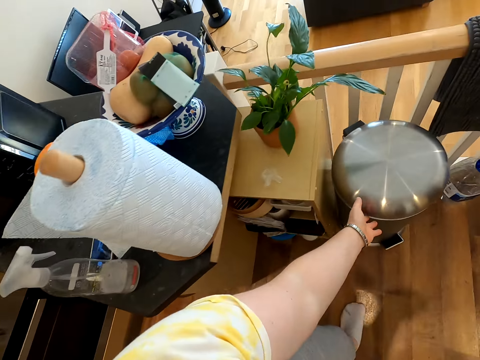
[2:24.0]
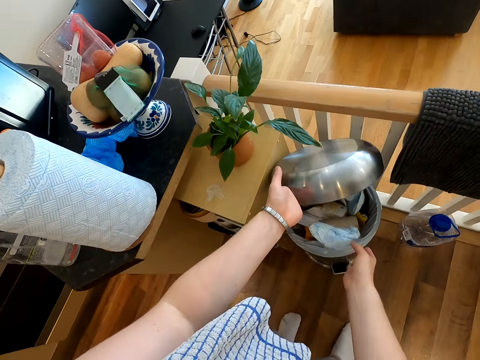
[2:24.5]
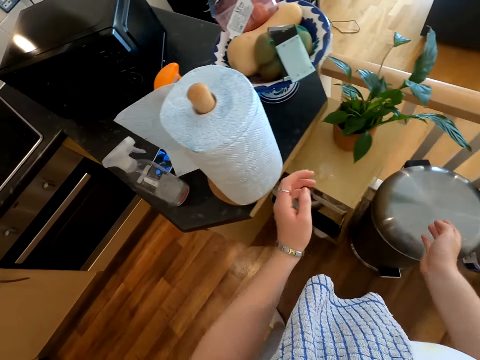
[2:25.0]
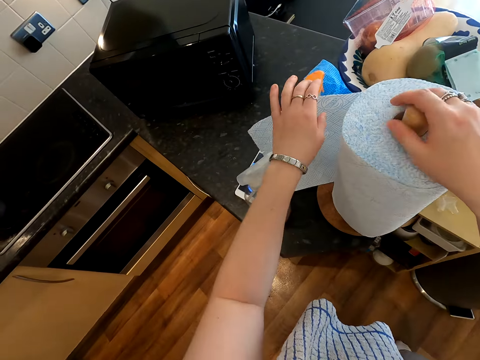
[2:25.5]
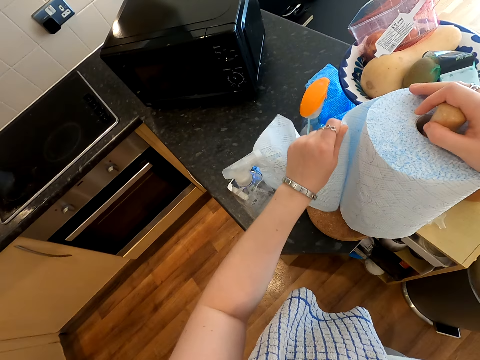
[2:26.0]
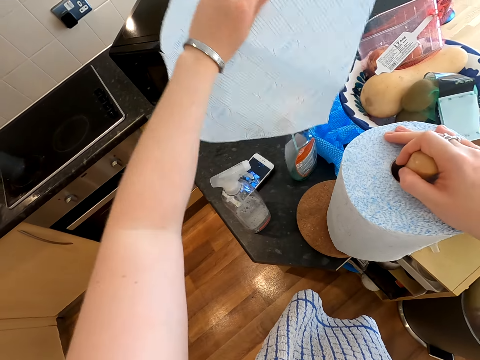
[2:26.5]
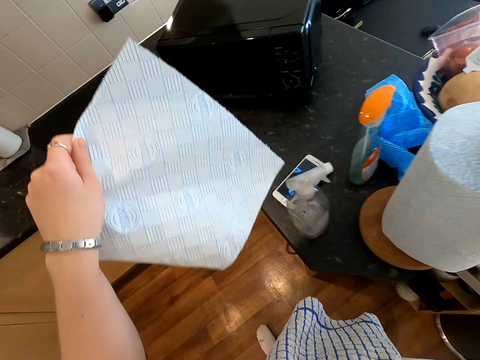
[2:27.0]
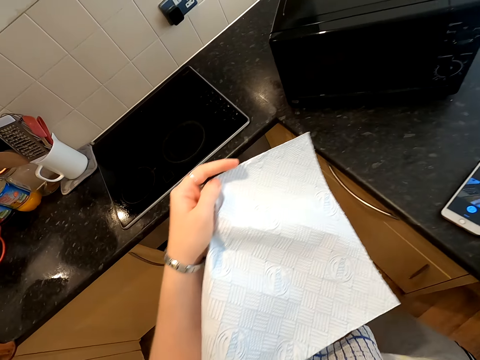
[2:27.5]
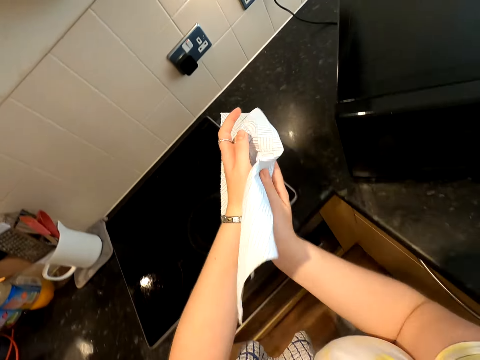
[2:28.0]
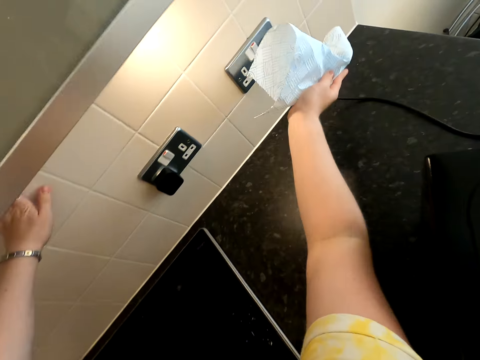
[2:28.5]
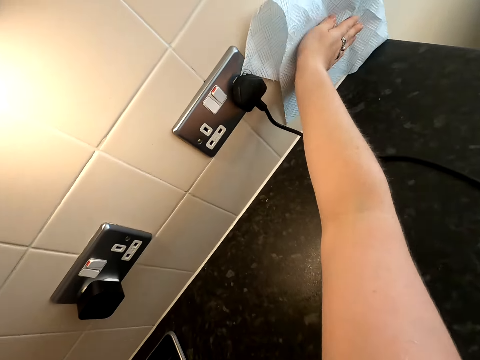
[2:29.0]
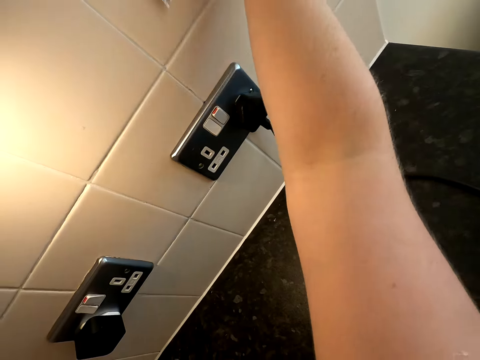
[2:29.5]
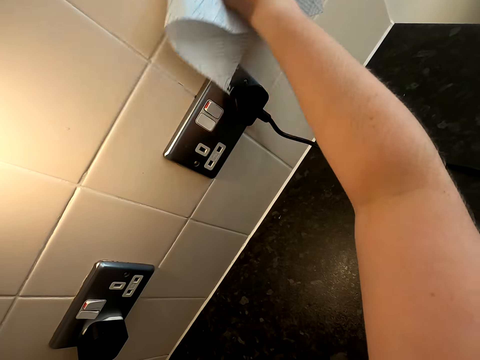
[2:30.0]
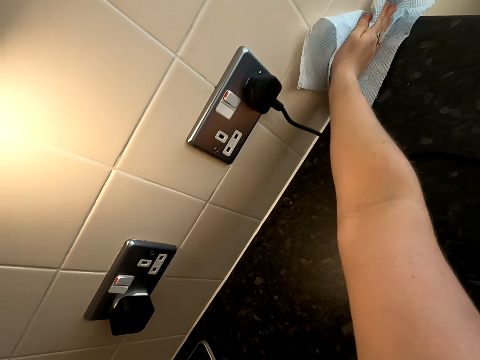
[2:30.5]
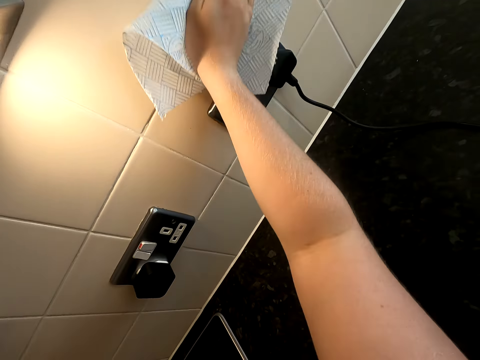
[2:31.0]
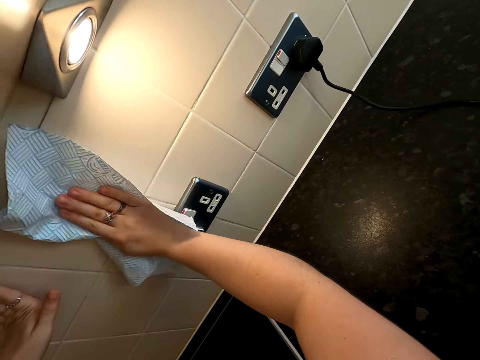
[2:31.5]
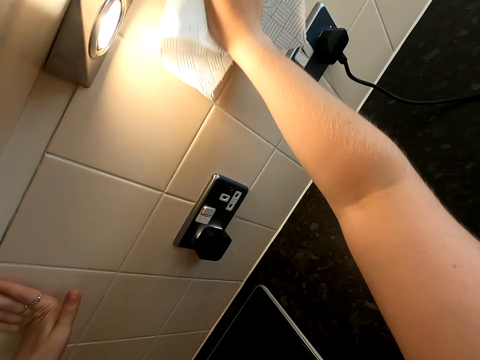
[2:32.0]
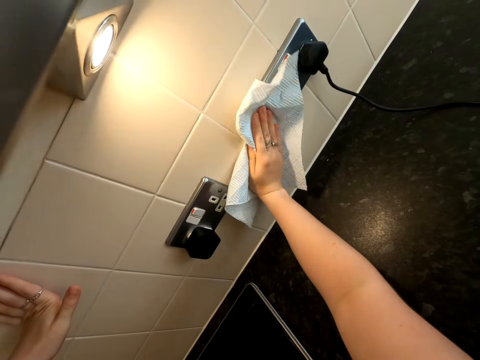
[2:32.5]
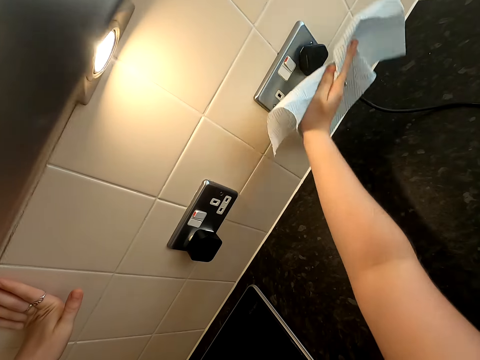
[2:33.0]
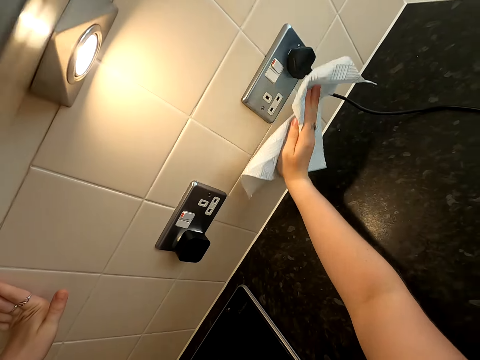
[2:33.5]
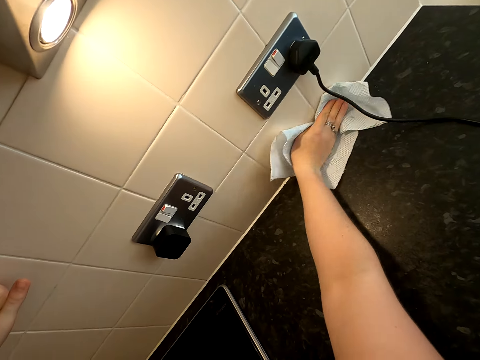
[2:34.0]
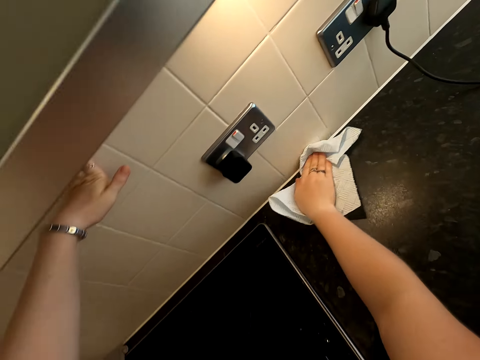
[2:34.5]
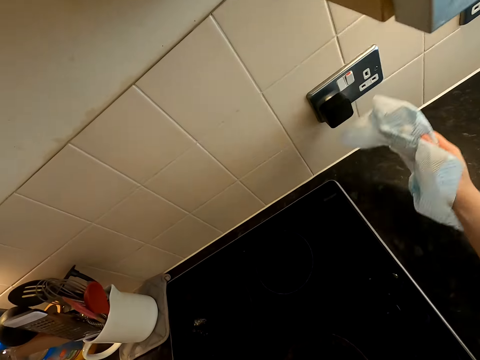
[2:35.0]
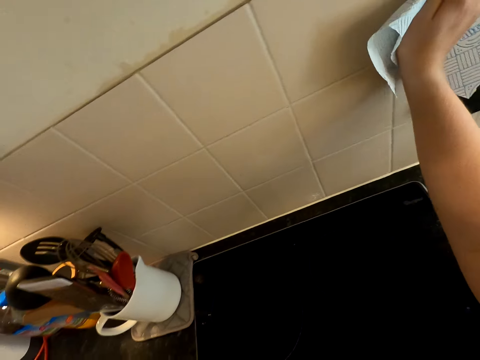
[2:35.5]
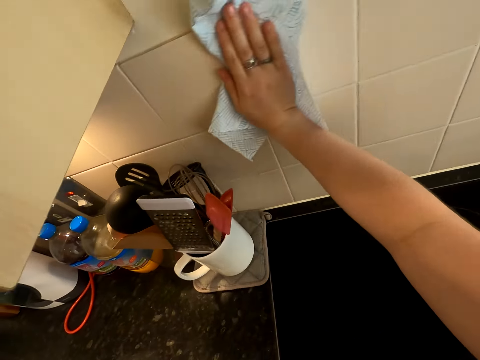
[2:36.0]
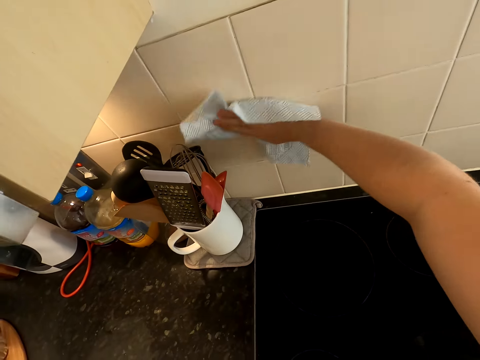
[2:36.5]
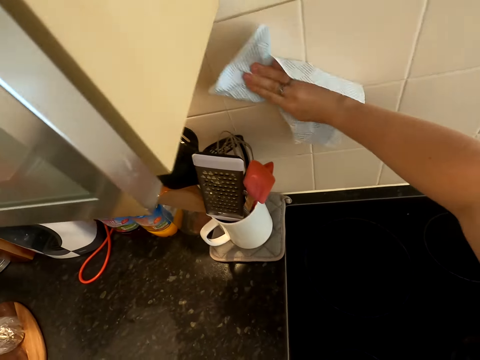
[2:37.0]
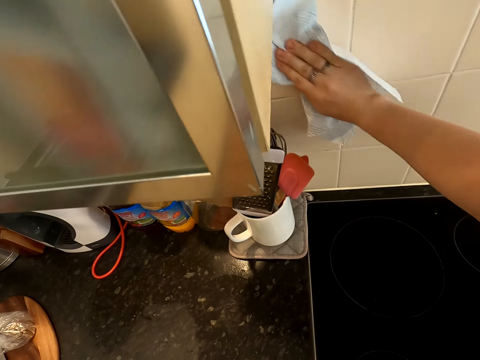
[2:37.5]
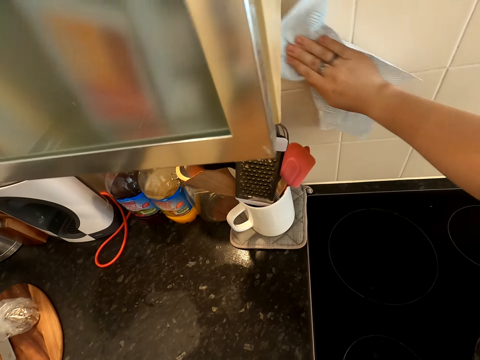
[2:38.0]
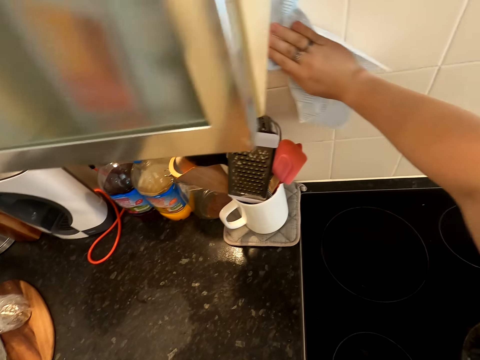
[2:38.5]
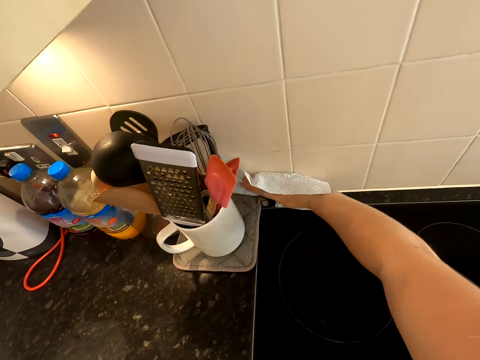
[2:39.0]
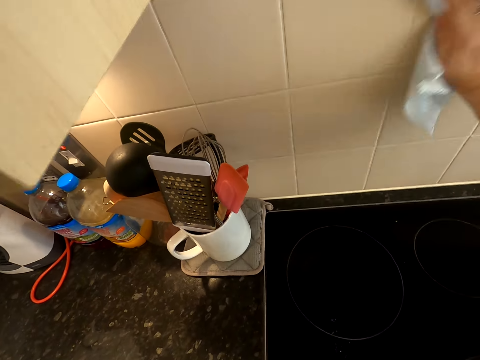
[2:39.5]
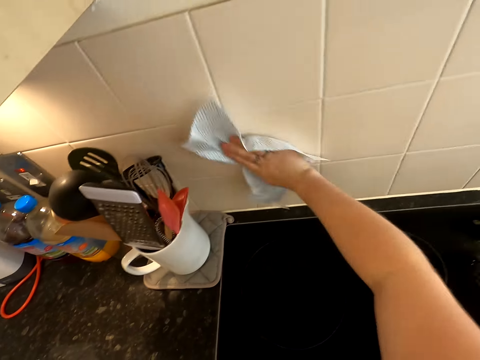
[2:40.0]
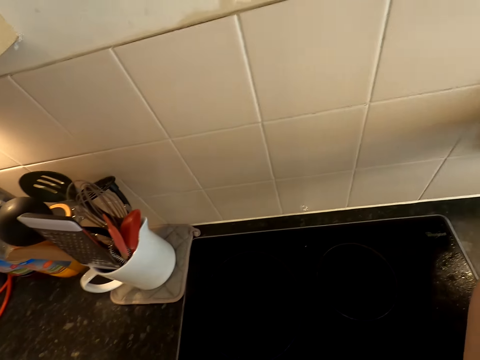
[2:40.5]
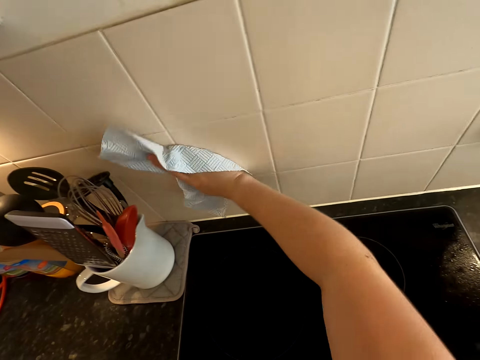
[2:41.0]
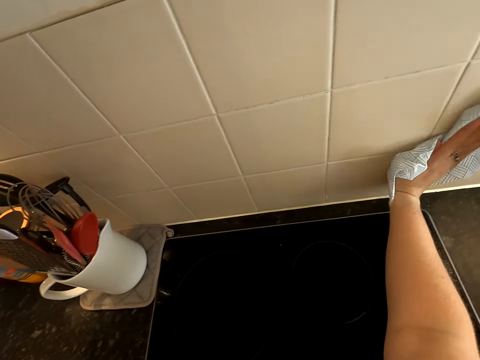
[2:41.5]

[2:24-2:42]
The camera wearer opens the trash bin. They throw the paper towel in the trash bin. They close the bin lid. They cut a piece of paper wipe or paper towel on the paper roll. They fold the paper towel. They wipe the wall with the paper towel. They wipe a socket with the paper towel. They wipe the wall with the paper towel. They wipe the wall with the paper towel again.

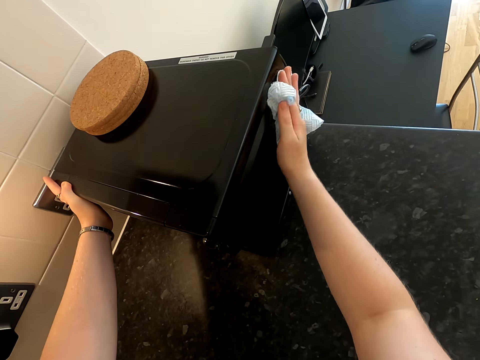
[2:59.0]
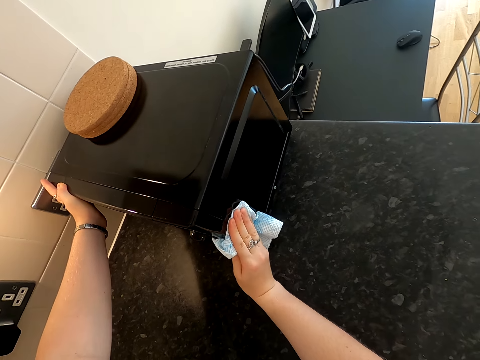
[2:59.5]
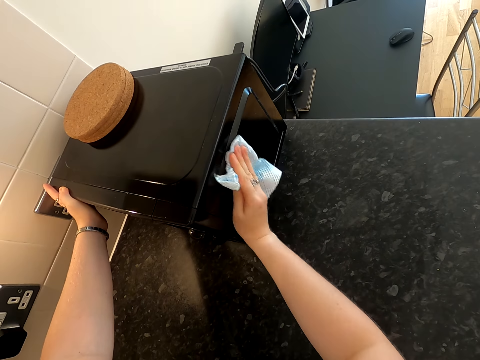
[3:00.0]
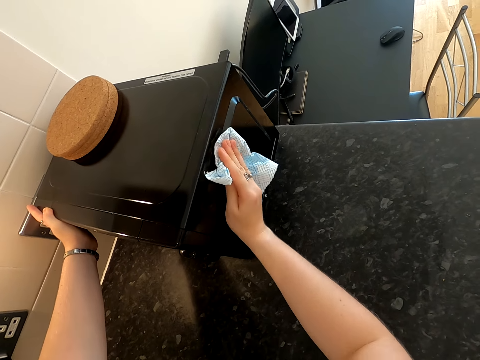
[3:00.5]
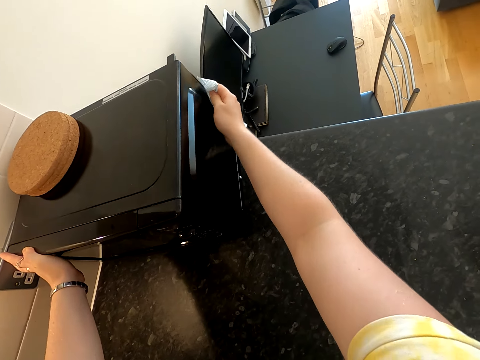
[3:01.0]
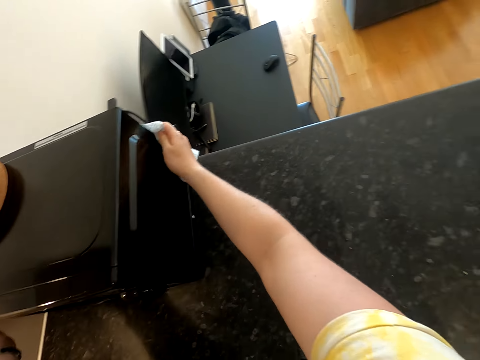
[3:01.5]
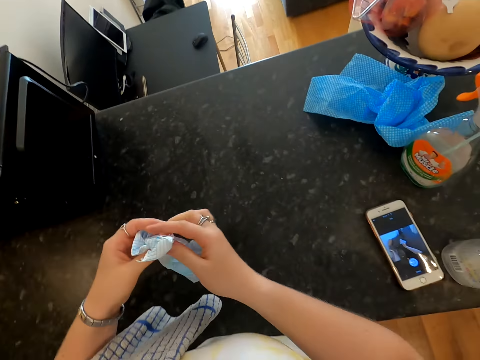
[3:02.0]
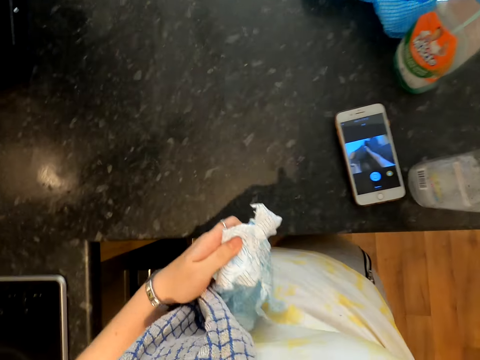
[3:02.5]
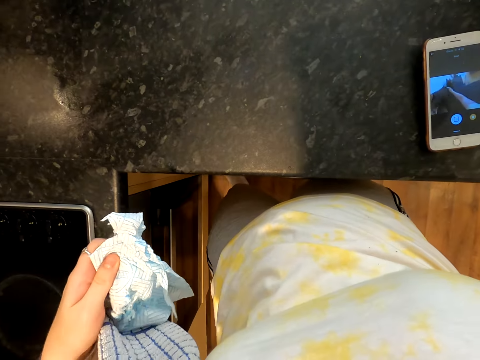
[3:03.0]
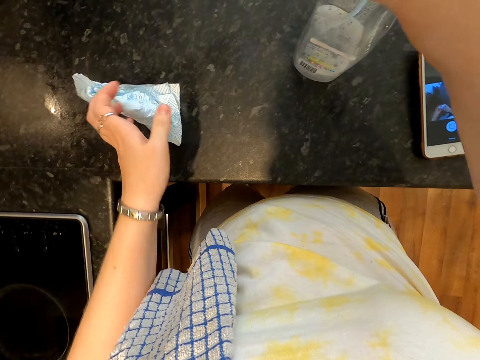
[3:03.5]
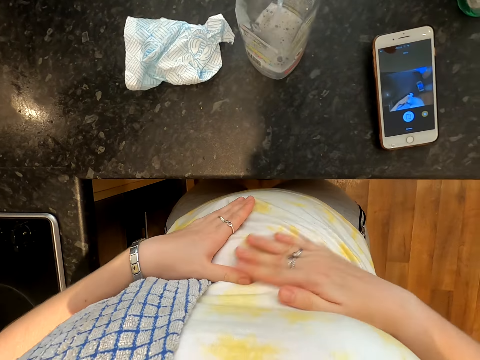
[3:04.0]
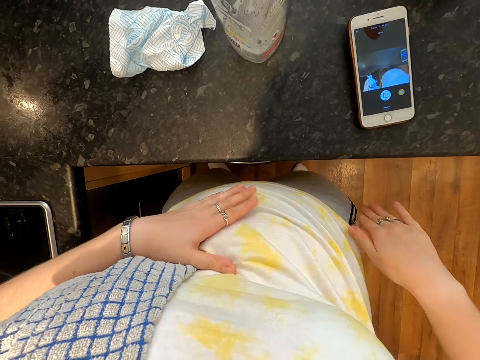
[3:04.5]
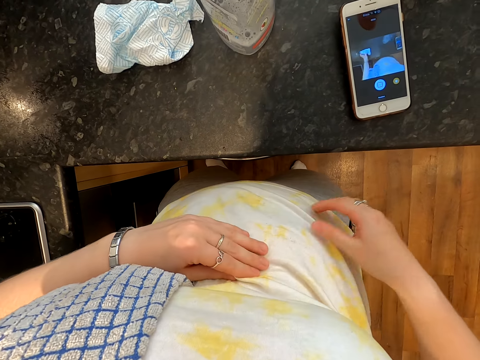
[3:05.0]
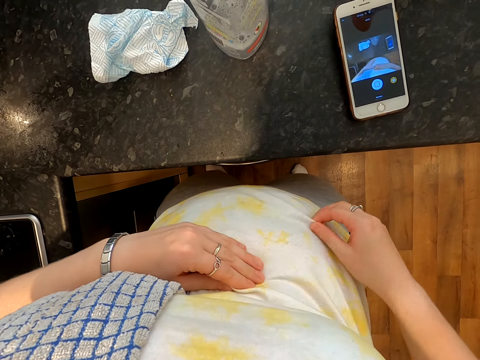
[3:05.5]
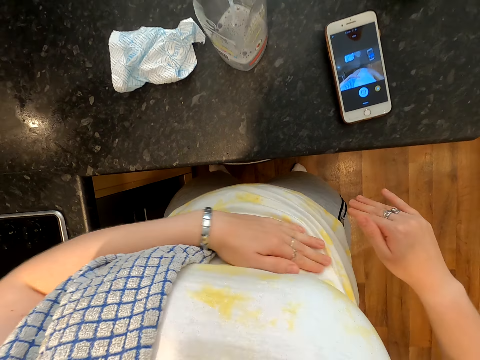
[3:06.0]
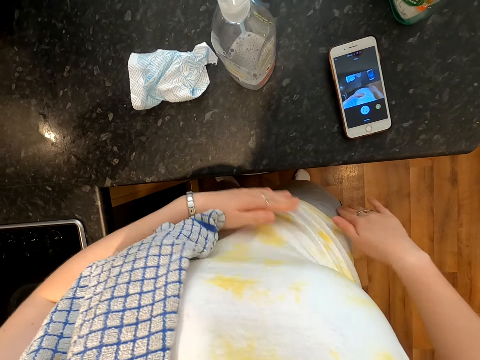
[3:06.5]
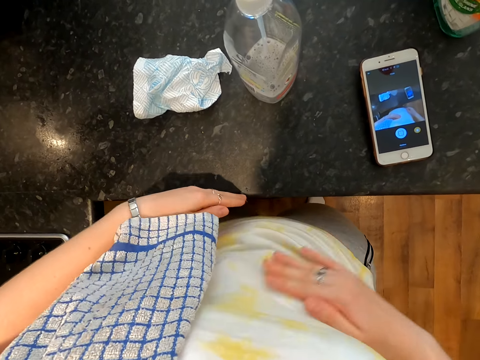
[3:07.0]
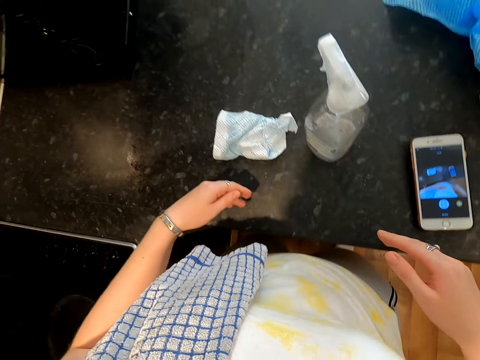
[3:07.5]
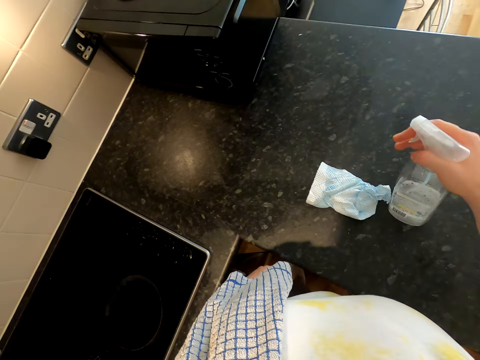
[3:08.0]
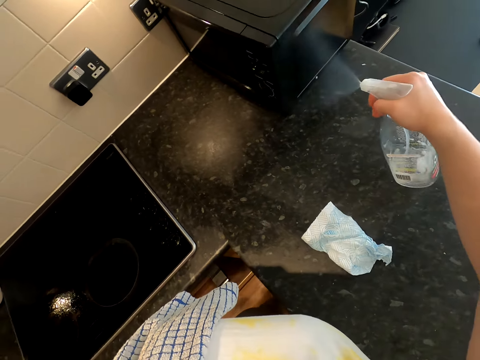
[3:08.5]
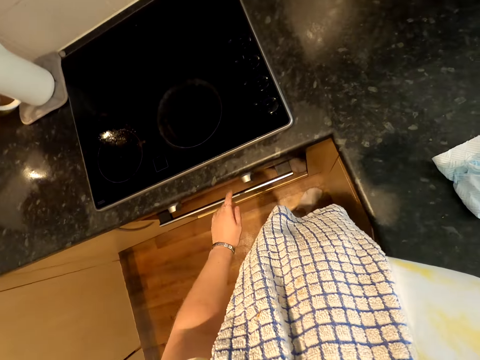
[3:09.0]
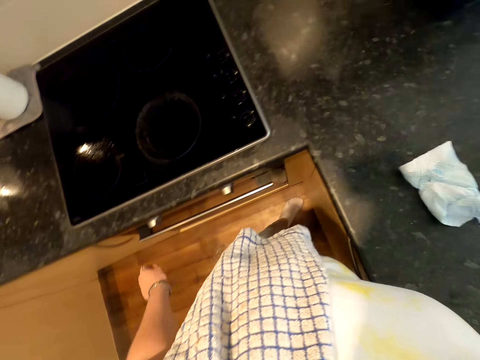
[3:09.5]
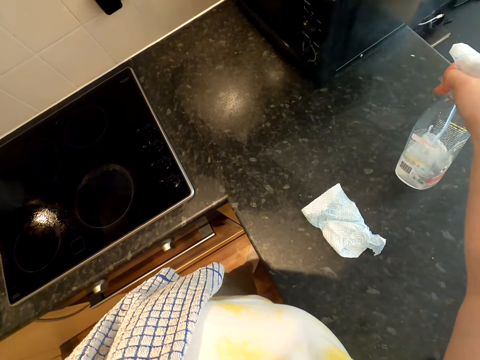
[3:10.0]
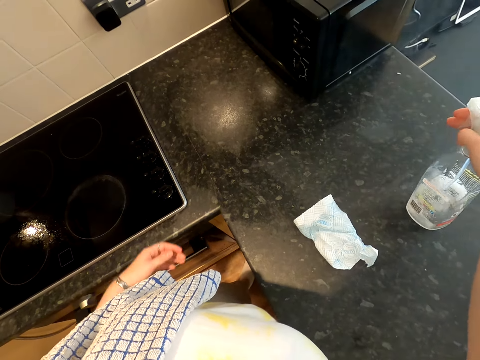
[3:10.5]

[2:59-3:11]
The camera wearer wipes a microwave with a paper towel. She wipes the microwave with the paper towel again. She adjusts the microwave on the countertop. She shifts a spray bottle on the countertop. She picks up the spray bottle. She drops the wipe paper on the countertop. She puts the spray bottle on the kitchen counter. She wipes her top. She picks up the spray bottle on the countertop. She sprays the microwave with liquid in the bottle.
